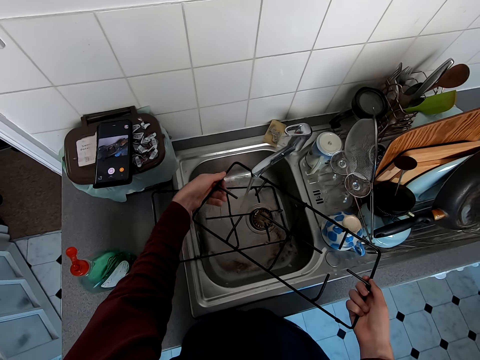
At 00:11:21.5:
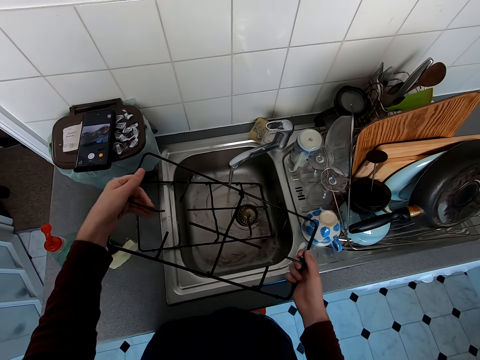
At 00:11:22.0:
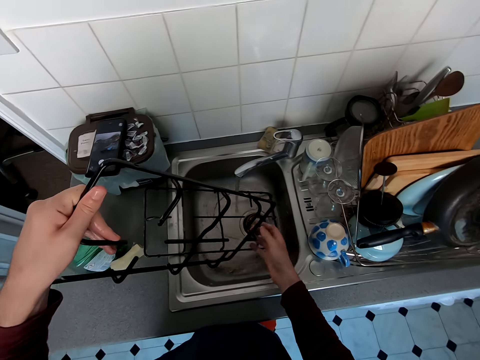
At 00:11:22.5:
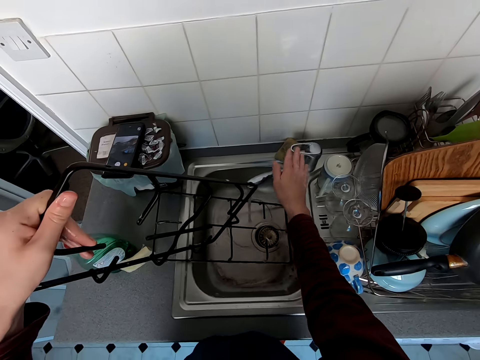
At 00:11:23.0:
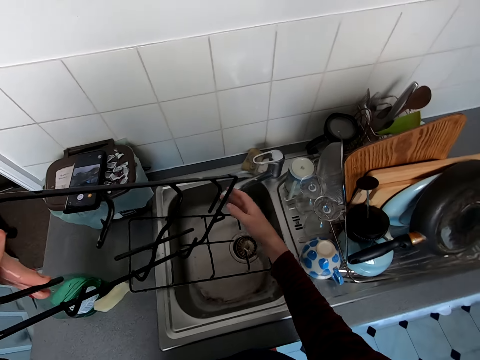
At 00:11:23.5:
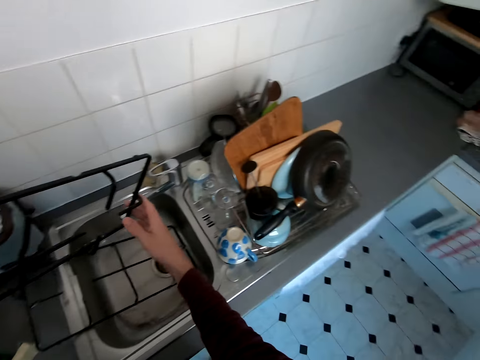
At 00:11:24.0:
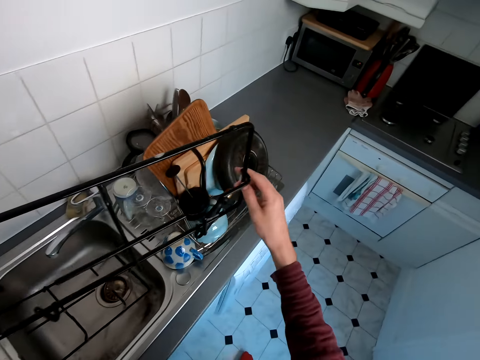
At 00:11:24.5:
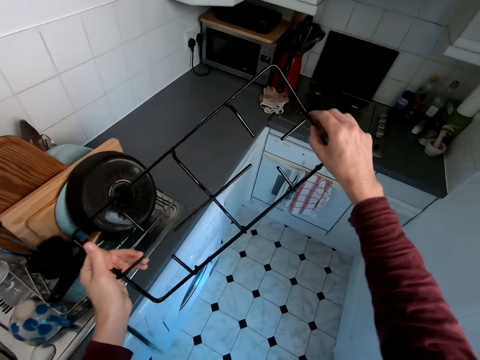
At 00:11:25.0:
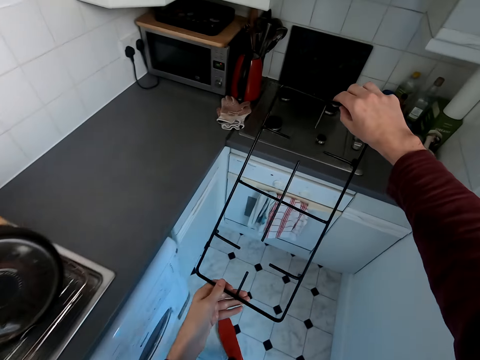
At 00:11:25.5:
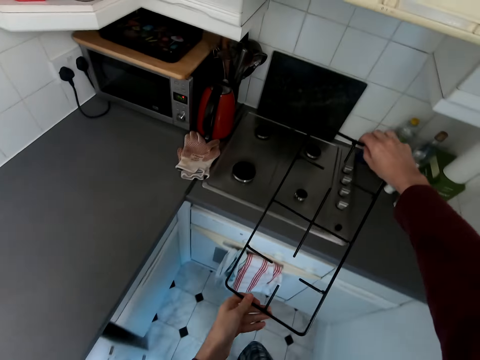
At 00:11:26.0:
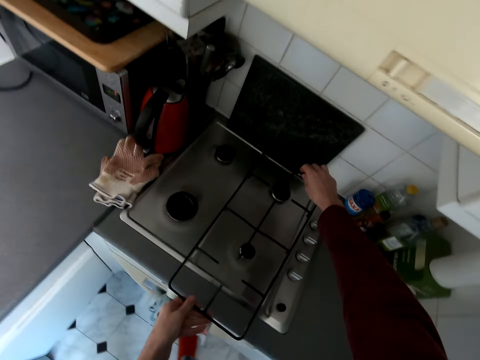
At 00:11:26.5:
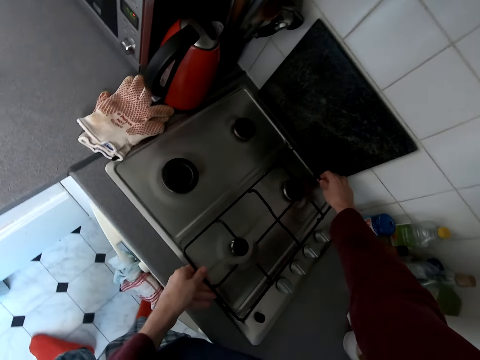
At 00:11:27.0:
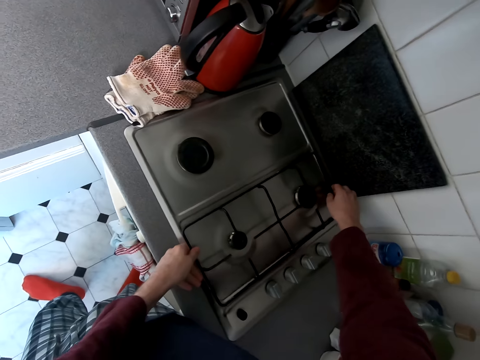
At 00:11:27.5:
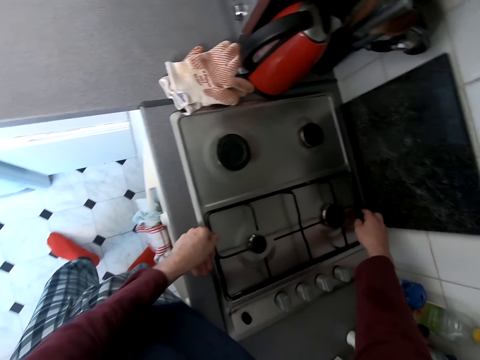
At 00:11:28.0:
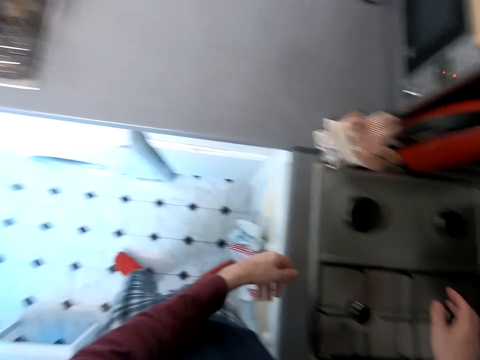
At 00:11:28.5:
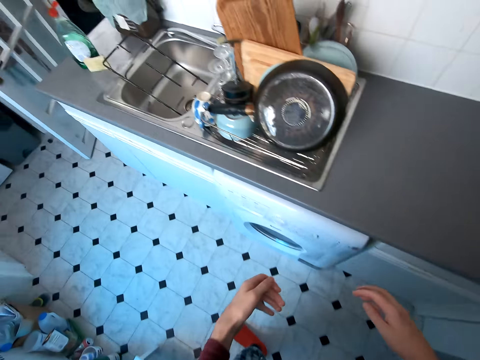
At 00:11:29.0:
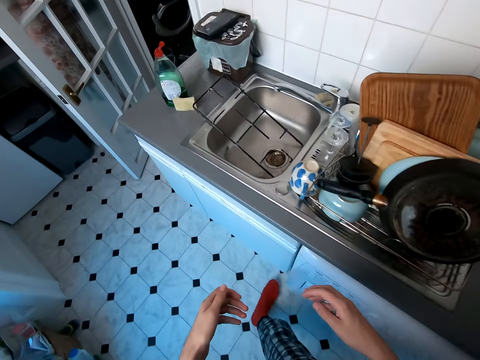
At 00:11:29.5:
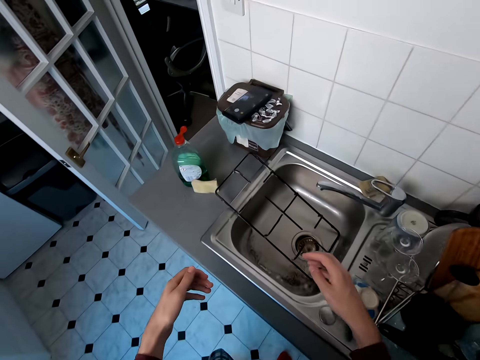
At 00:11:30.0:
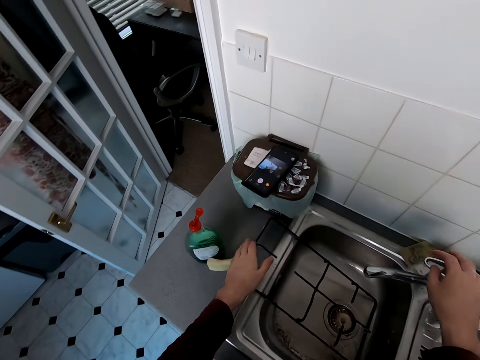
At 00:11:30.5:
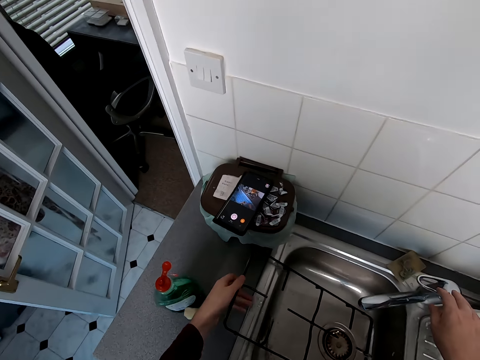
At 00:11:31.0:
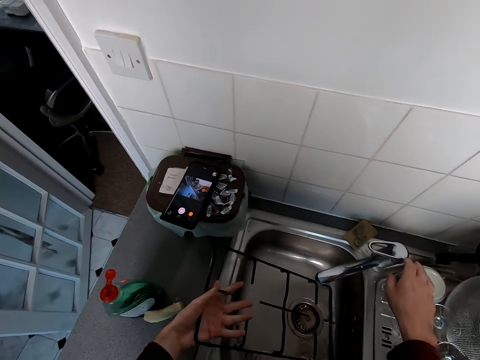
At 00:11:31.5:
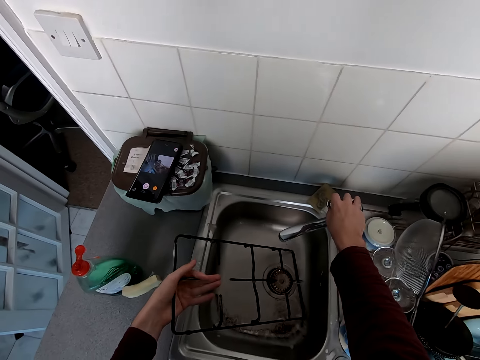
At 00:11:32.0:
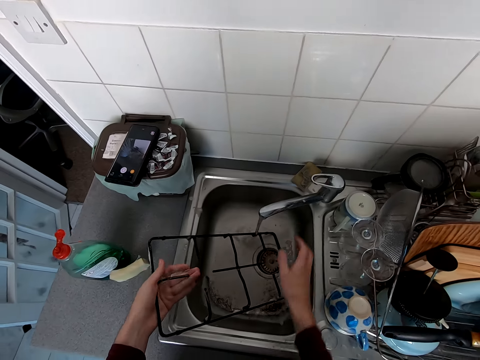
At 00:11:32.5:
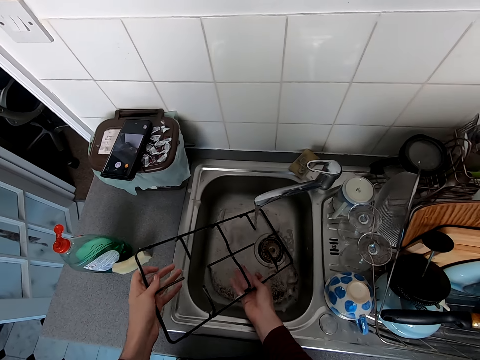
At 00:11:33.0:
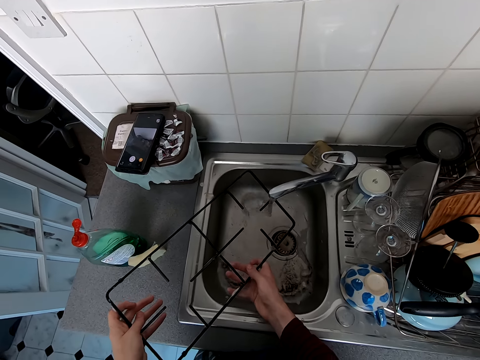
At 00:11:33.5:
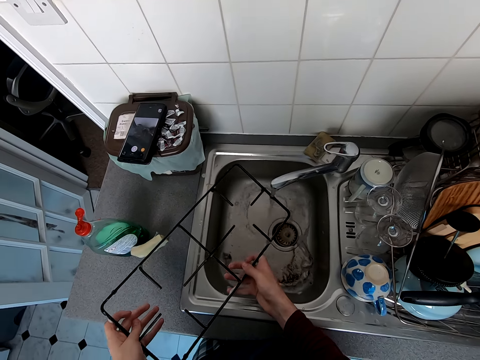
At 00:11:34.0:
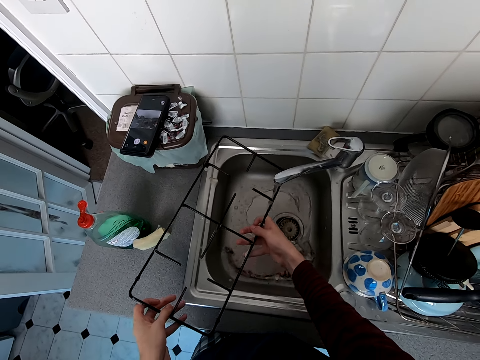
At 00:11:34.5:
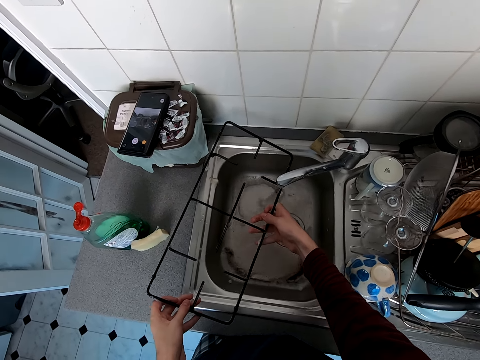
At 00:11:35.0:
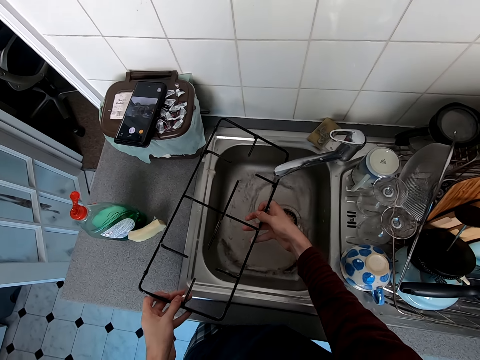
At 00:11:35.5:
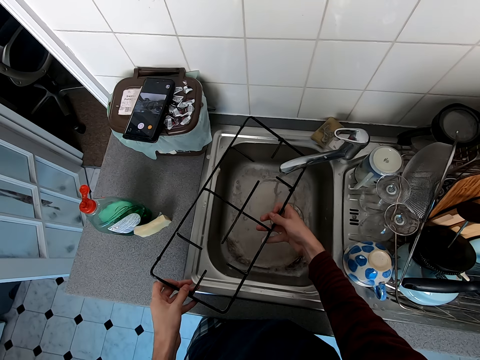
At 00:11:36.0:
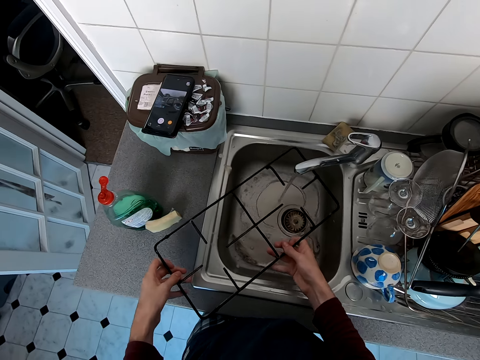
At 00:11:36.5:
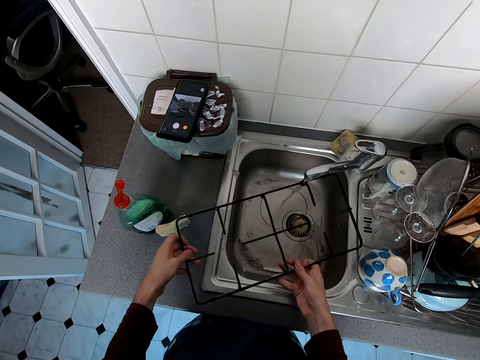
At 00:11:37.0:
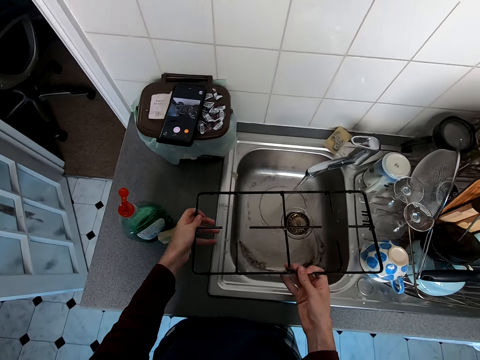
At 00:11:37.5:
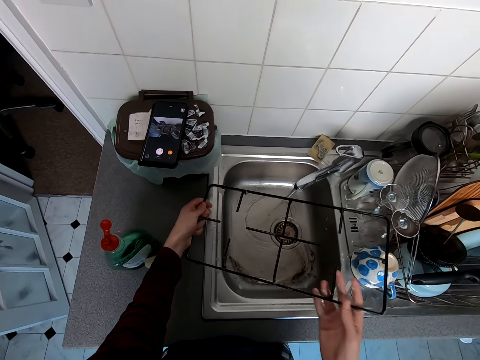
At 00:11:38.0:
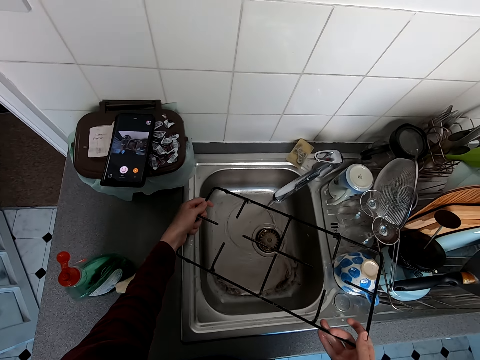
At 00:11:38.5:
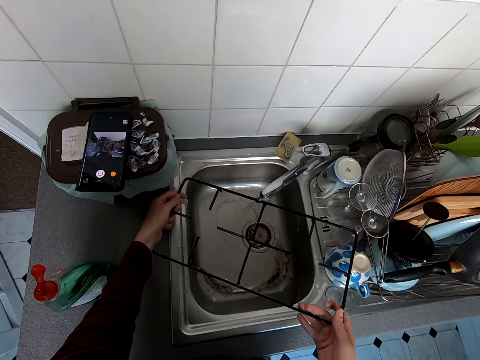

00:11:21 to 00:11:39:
The camera wearer closes the water tap. They put a cooker wire or grid on a cooker and move around. They walk in a kitchen. They open the water tap. They pick up the grid. They rinse the cooker wire and clean the grid.

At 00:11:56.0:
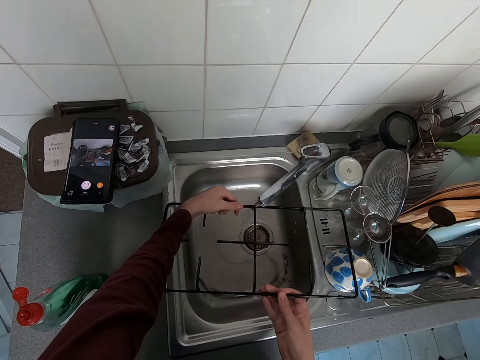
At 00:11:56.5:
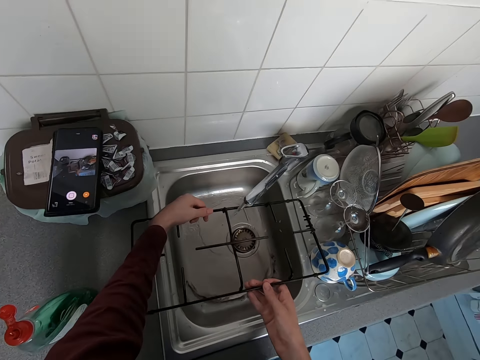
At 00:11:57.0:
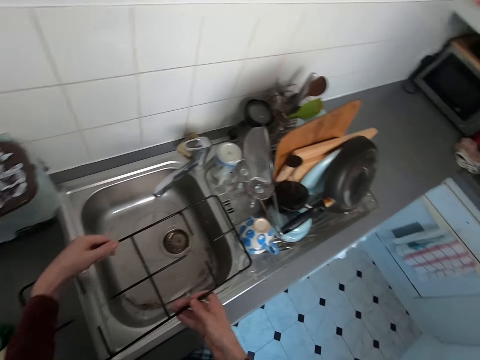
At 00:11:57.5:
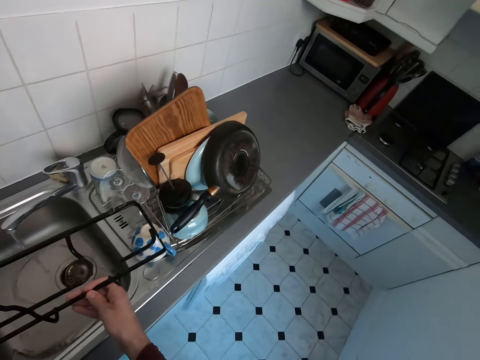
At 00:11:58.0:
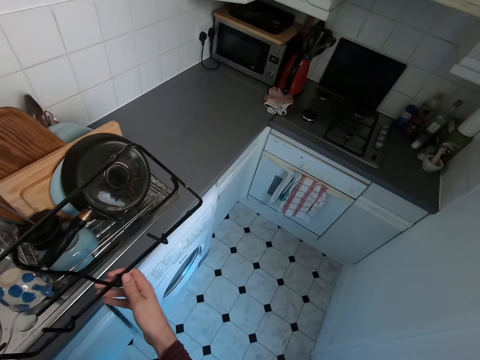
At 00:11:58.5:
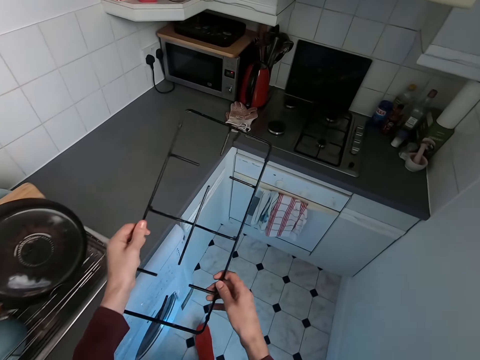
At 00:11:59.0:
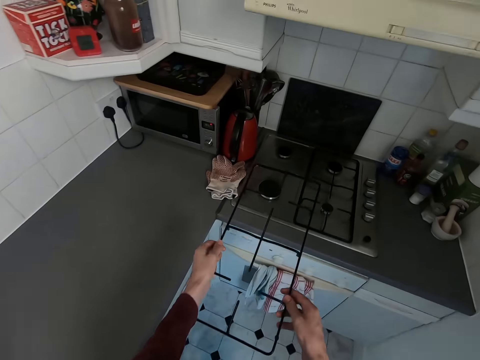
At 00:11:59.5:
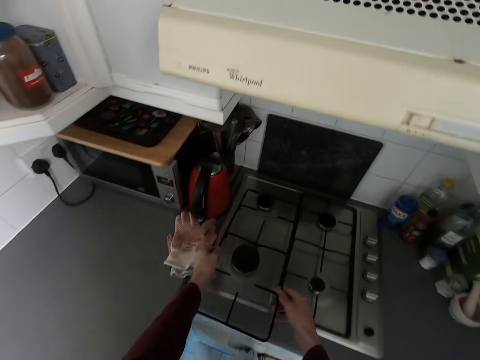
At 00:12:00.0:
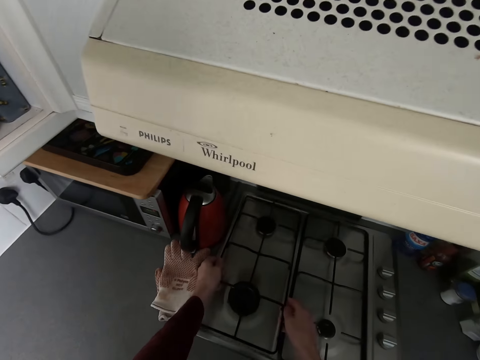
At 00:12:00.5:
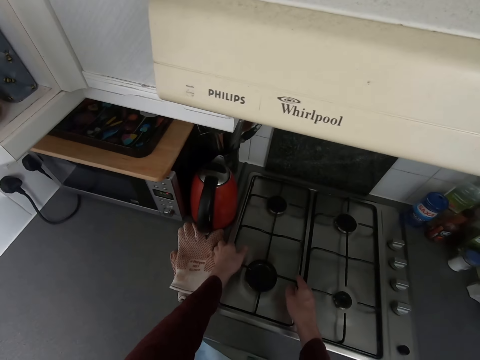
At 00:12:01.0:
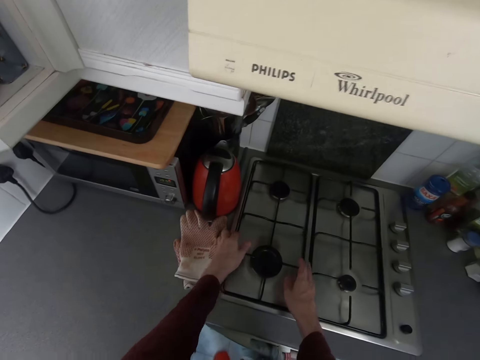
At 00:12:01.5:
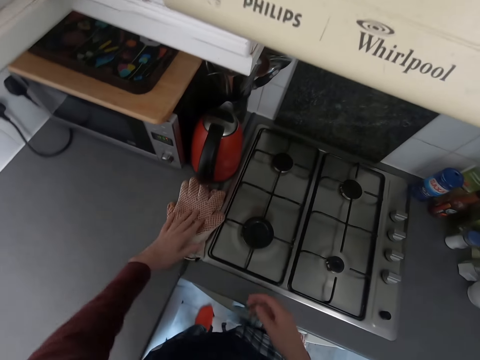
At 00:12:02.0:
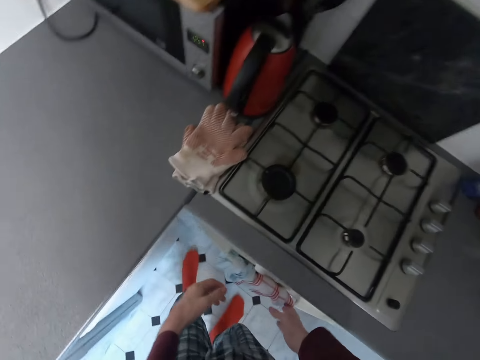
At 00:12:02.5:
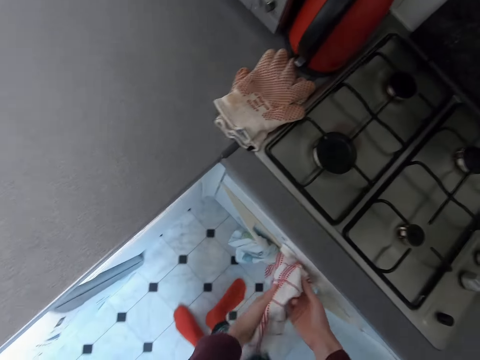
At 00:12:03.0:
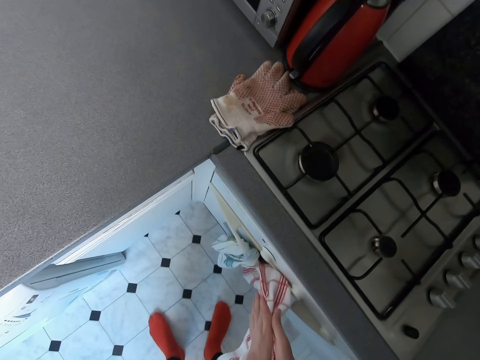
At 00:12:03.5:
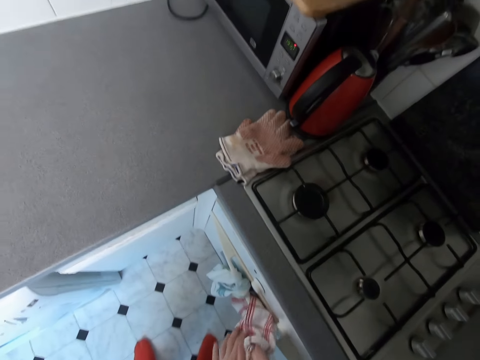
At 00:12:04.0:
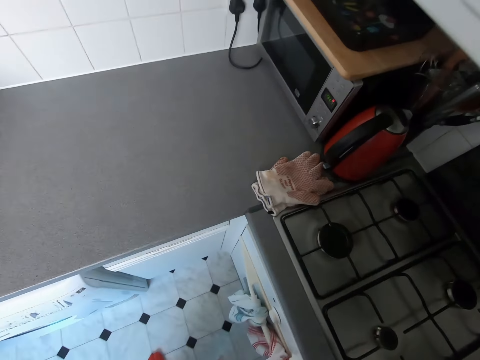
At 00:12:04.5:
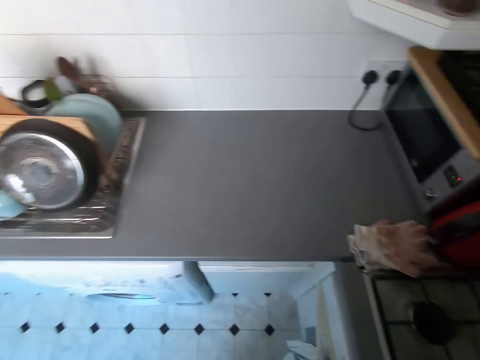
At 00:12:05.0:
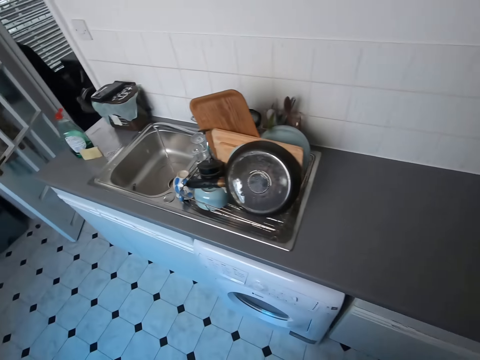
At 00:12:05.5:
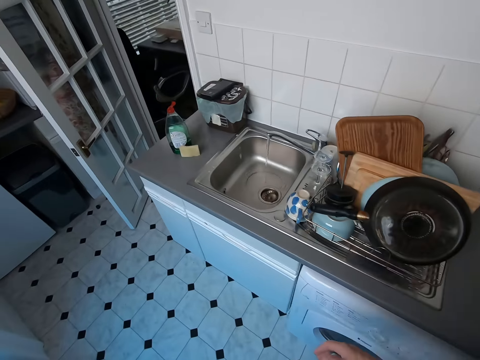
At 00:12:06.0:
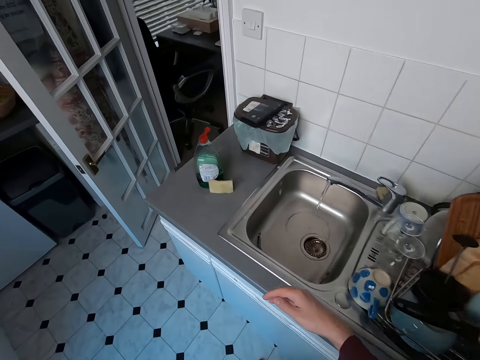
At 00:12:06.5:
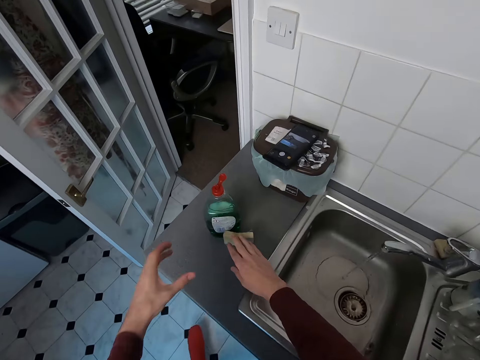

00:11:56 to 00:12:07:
The camera wearer walks in a kitchen. He puts a cooker wire on a cooker. He touches the gloves. He cleans his hands on the towel. He walks in the kitchen.
